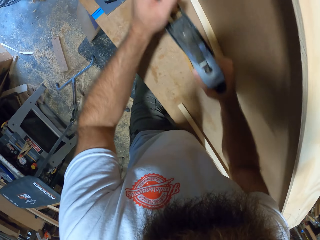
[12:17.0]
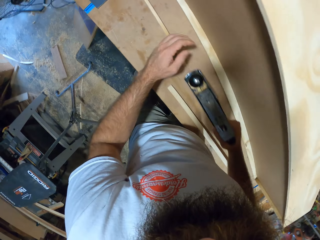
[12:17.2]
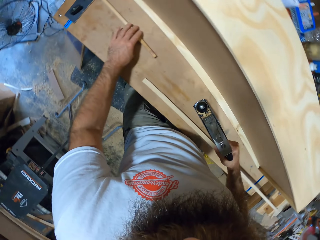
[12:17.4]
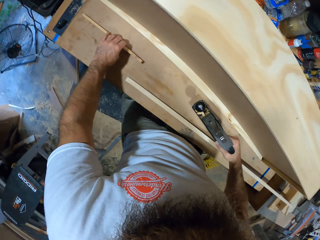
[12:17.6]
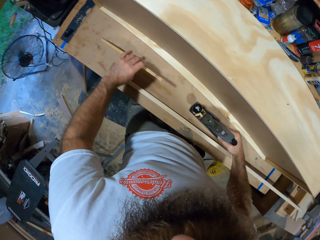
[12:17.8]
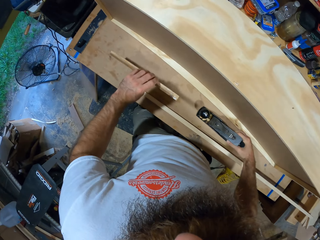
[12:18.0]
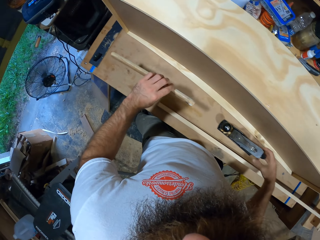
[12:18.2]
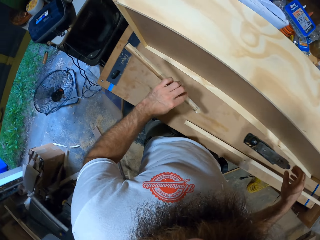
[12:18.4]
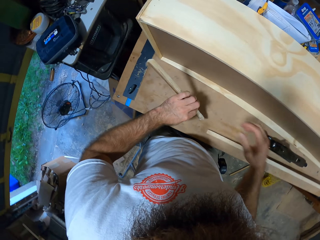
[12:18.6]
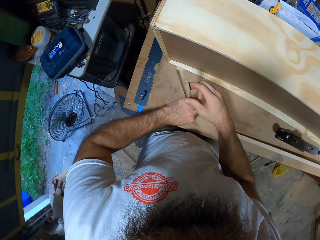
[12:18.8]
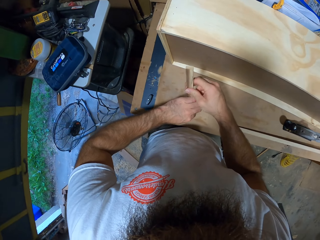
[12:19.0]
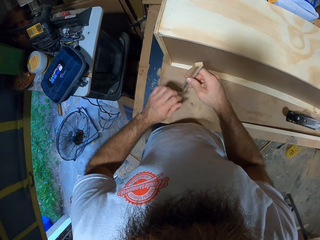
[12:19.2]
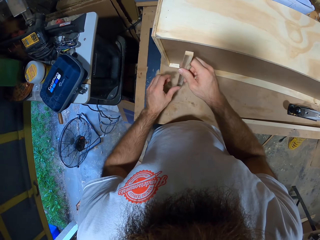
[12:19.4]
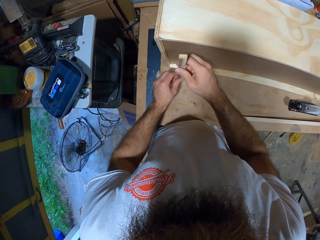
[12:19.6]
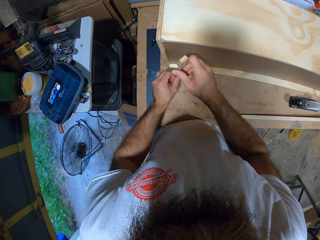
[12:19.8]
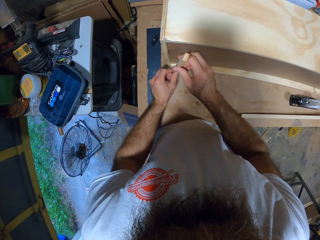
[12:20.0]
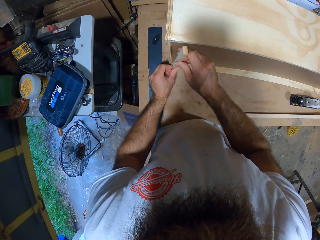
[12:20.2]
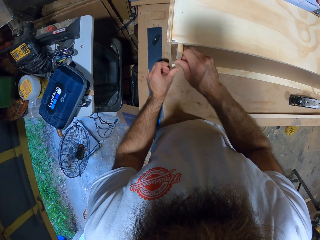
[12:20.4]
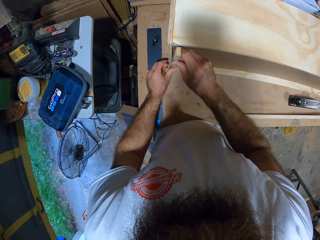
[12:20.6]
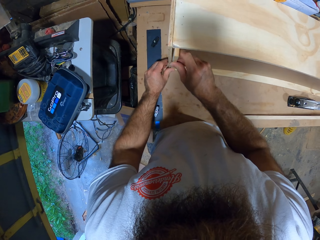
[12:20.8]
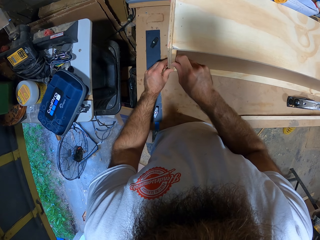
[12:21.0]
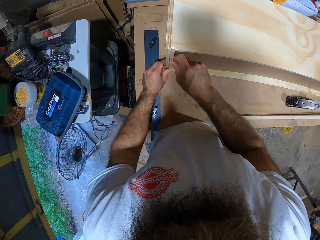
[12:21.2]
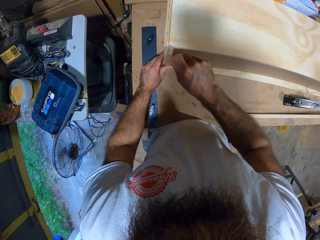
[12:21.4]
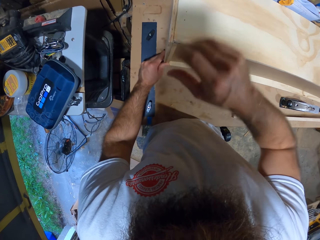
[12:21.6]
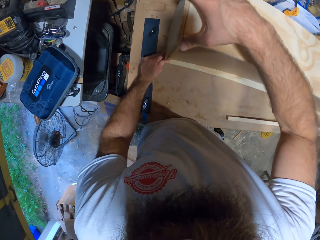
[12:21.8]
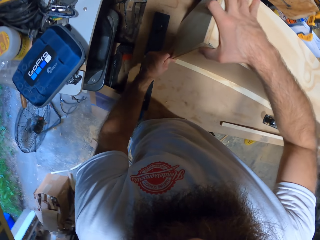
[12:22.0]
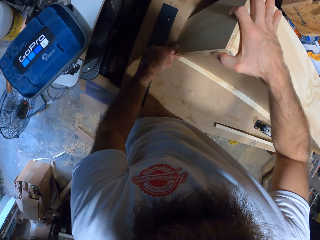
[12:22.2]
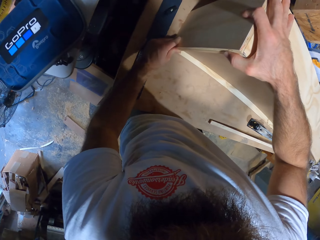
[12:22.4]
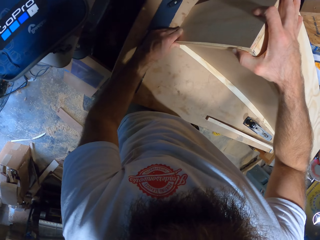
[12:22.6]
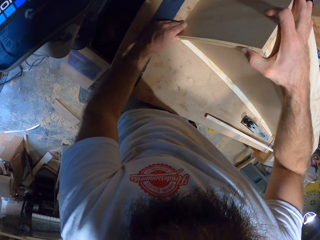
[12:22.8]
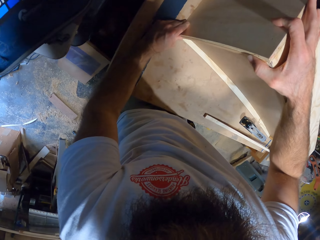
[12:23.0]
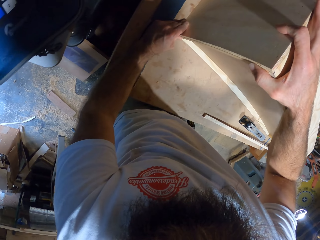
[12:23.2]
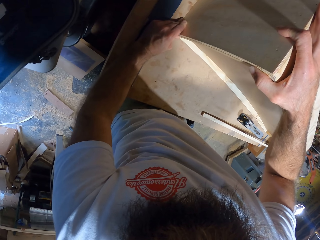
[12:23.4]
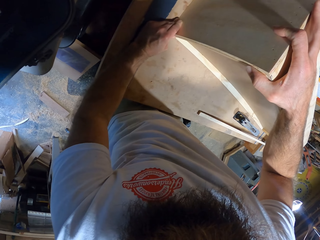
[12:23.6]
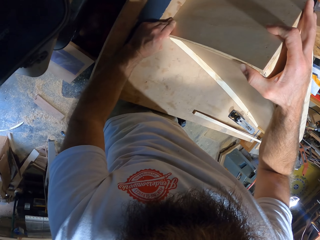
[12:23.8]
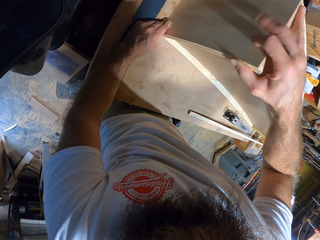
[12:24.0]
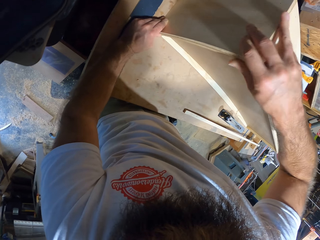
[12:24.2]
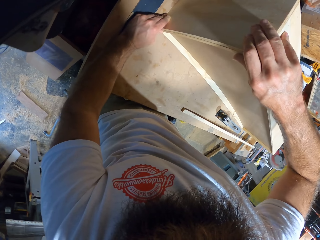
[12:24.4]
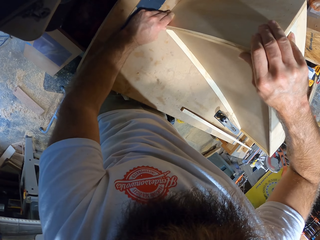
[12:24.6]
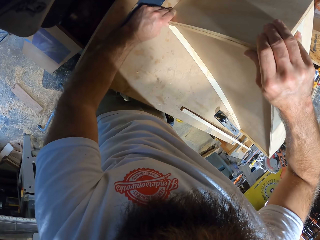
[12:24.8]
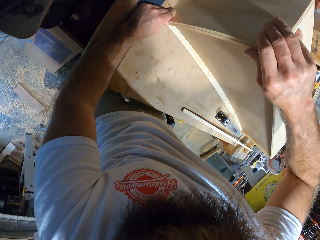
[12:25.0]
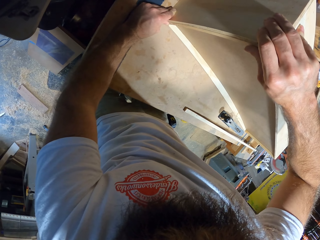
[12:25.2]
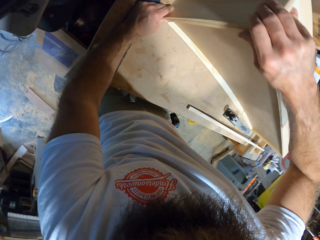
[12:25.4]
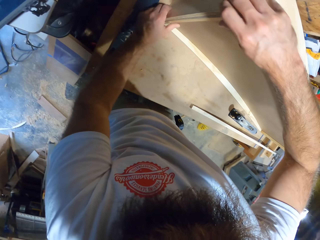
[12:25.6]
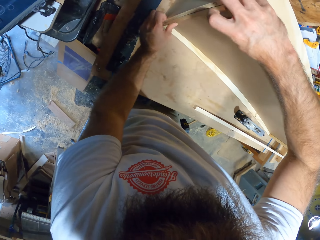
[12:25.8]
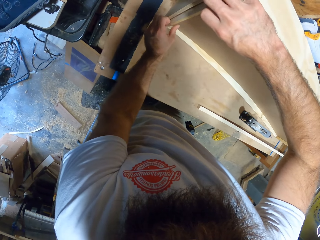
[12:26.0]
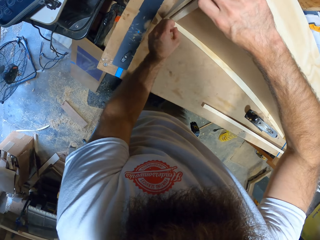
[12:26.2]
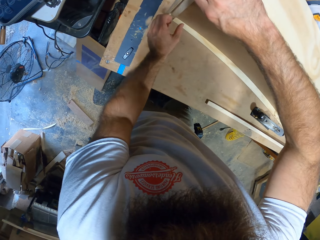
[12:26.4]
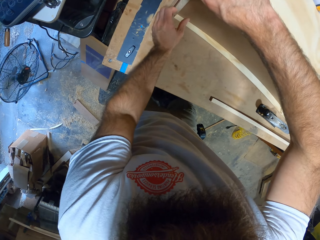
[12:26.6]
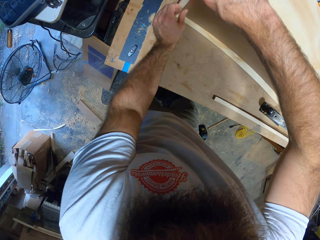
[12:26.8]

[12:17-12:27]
The camera wearer picks up the piece of wood from the table with his left hand. He drops the planer on the table with his right hand. He places the piece of wood on the edge of the box with both hands.

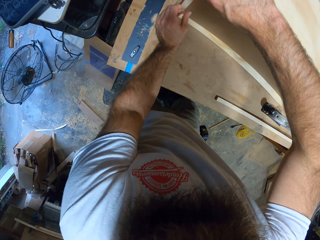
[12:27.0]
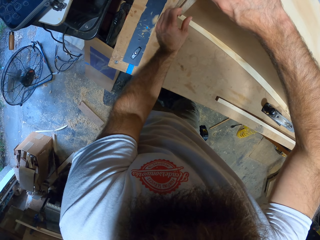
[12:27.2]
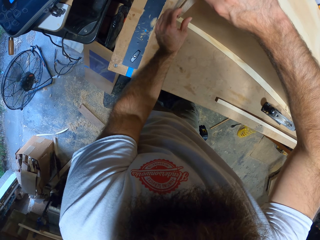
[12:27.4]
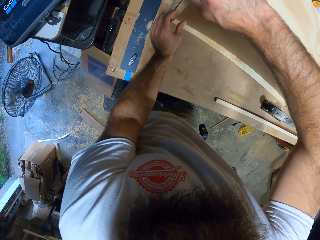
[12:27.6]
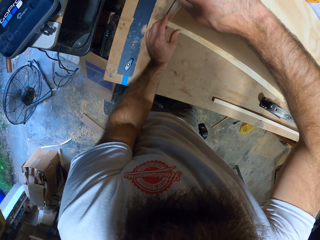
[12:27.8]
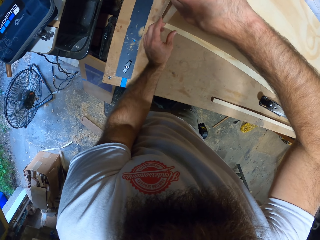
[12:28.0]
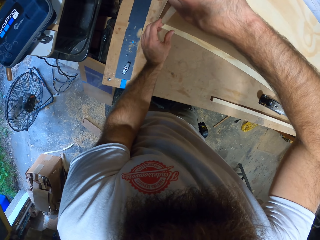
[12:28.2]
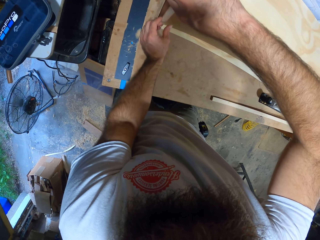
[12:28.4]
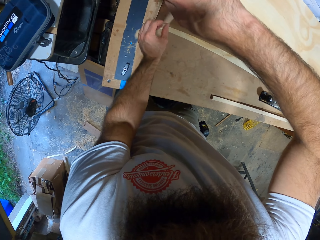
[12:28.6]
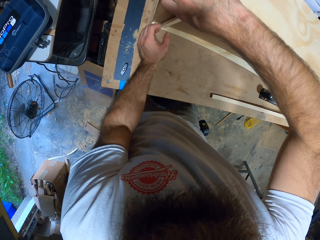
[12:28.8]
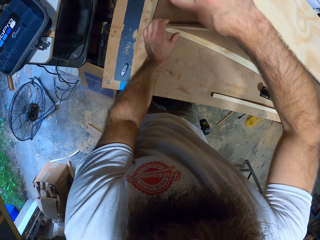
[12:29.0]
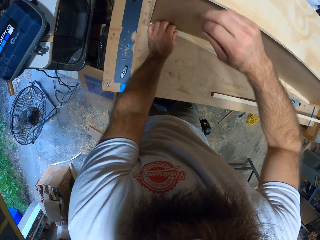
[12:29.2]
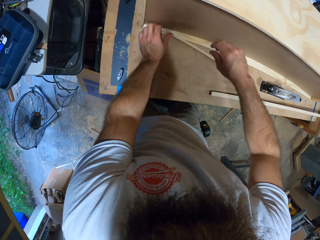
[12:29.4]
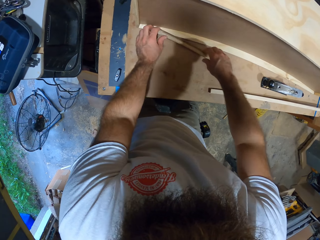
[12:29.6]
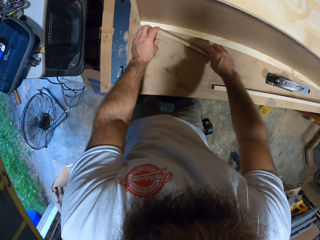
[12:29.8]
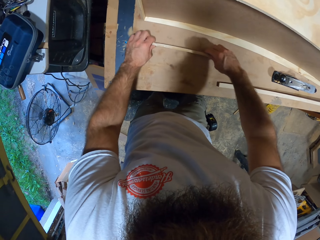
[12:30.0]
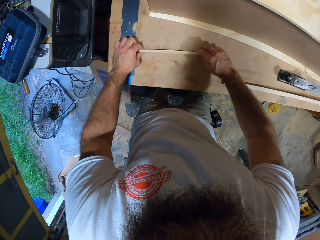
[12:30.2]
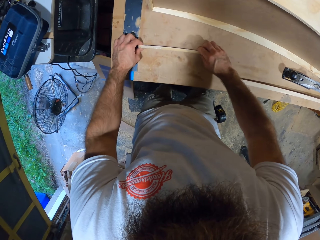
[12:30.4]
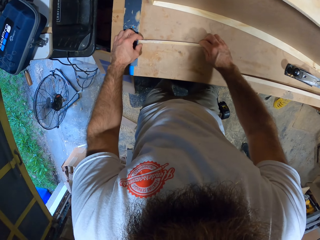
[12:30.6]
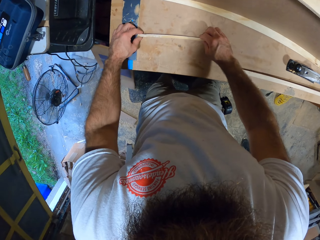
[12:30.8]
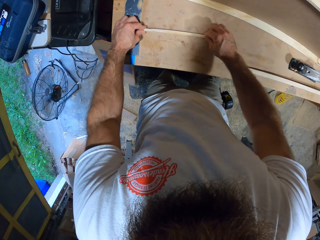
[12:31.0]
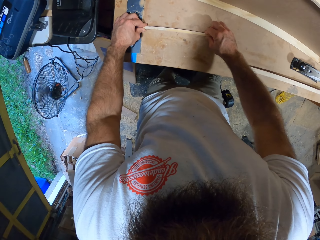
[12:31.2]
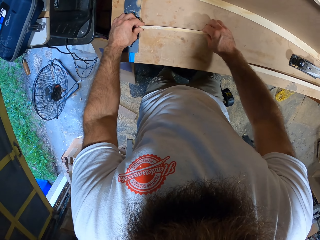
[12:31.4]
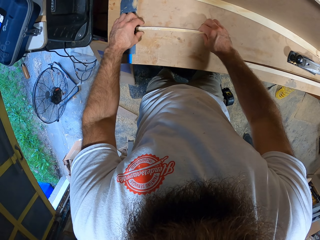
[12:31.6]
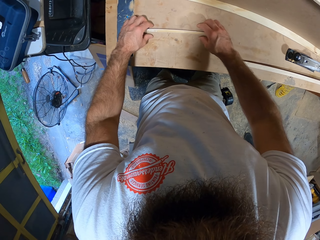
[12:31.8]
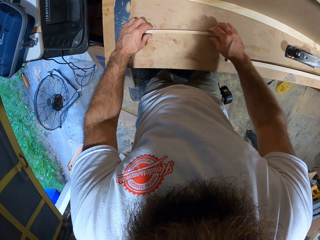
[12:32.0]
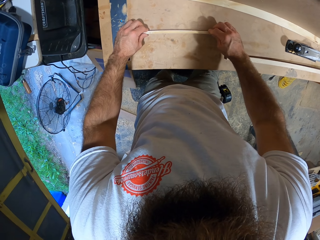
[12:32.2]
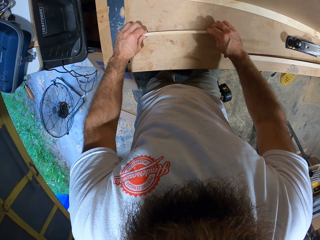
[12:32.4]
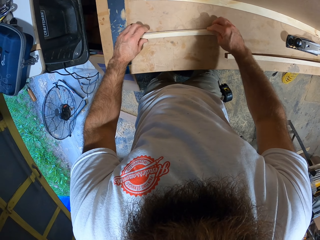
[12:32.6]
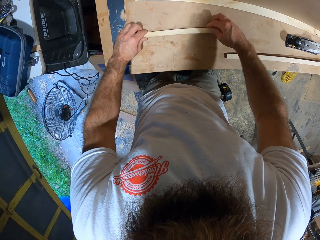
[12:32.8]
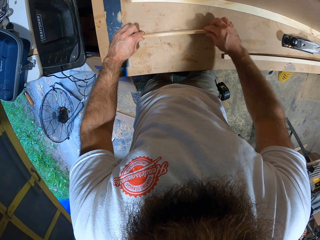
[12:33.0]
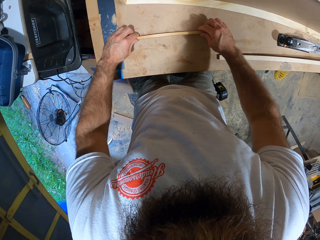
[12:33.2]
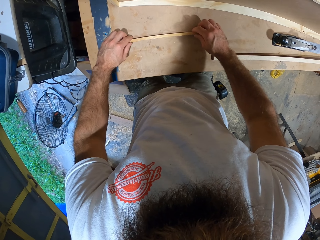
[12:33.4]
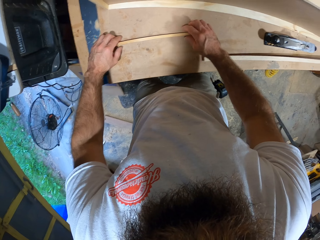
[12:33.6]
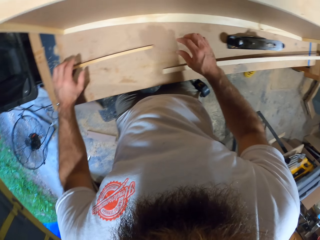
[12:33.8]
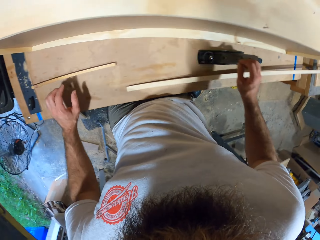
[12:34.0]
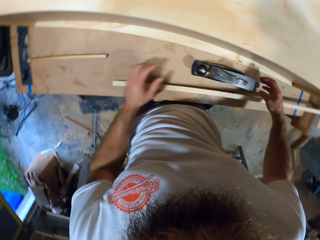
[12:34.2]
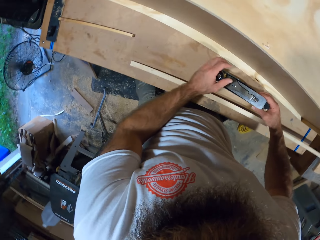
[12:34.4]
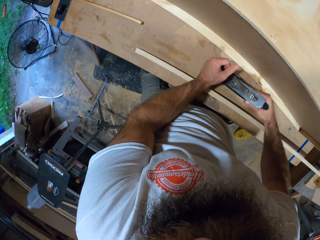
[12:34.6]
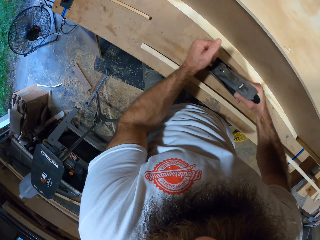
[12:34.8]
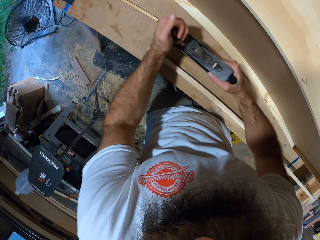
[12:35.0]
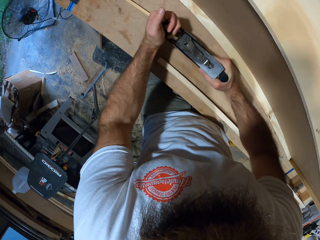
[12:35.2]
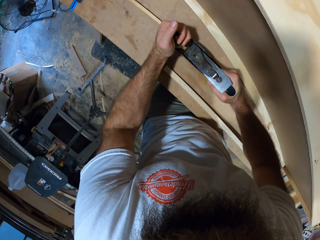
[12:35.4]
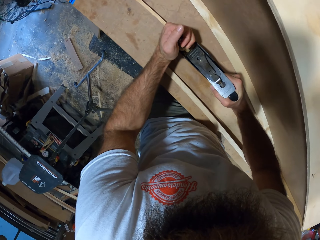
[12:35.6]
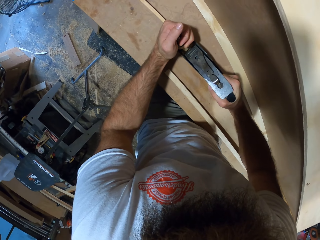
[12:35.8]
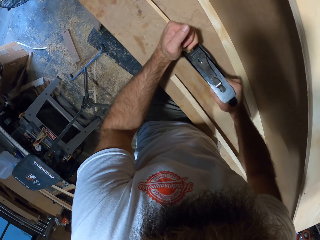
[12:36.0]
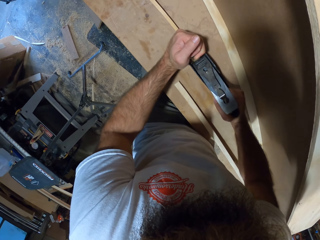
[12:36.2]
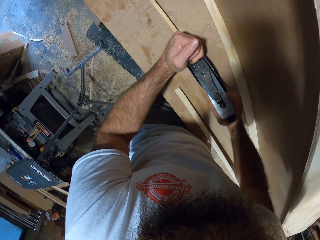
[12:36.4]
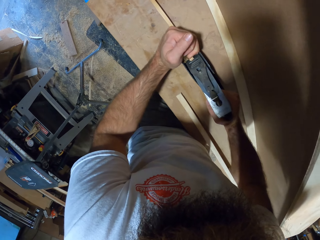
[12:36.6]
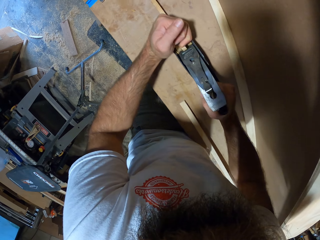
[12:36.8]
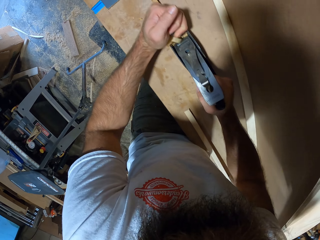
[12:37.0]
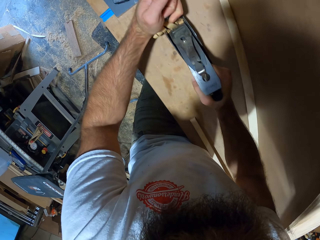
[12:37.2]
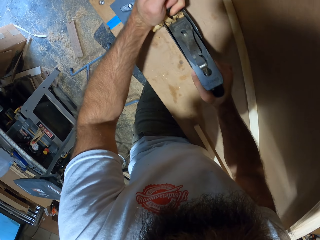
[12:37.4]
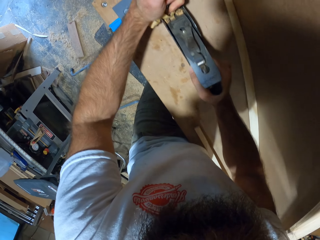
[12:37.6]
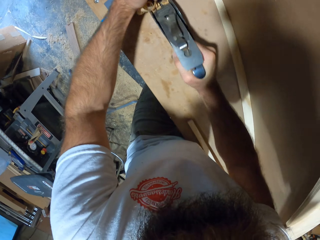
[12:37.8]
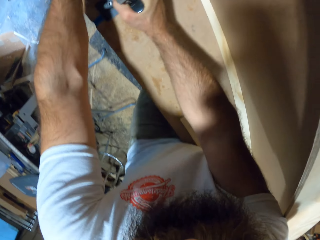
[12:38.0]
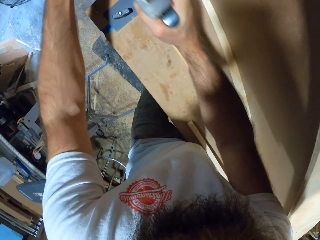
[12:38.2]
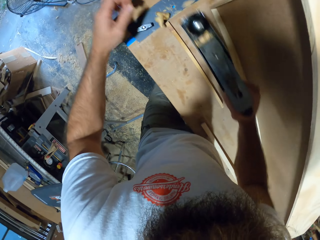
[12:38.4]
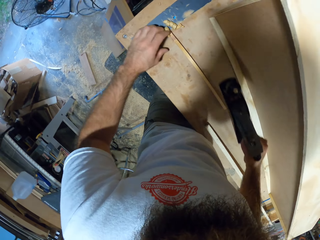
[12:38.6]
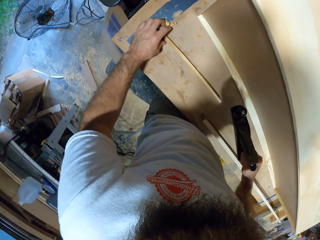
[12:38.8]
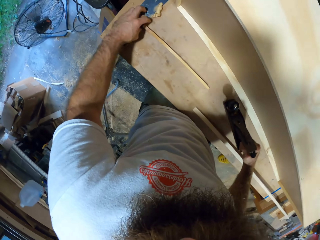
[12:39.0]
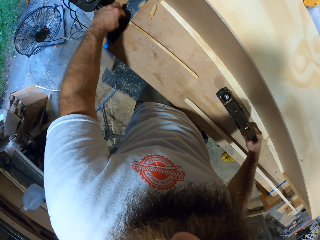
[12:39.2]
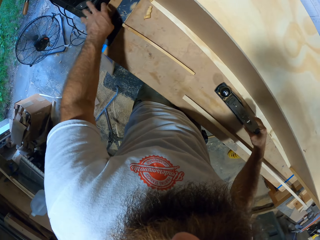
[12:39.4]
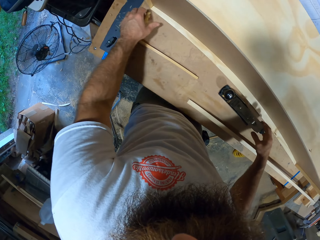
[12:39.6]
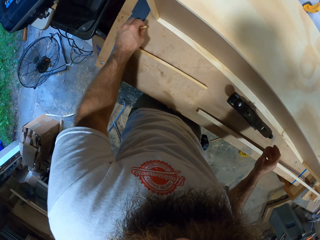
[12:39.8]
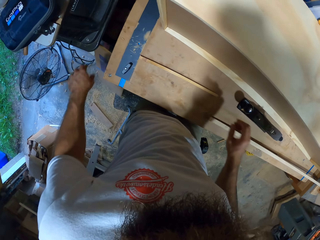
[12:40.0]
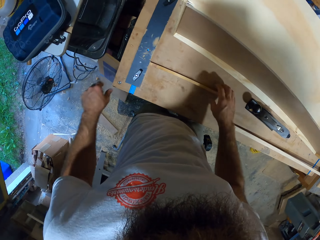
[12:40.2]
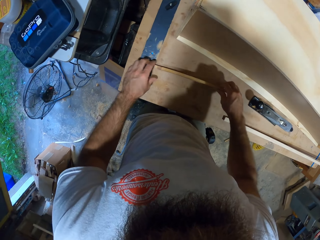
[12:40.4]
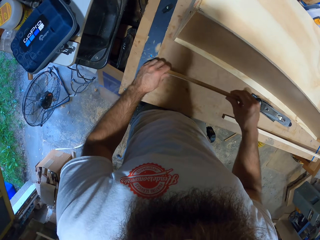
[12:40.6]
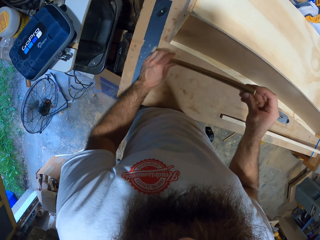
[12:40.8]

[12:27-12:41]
The camera wearer drops the piece of wood on the table with both hands. He positions the piece of wood on the table with both hands. He picks up the planer from the table with his right hand. He planes the piece of wood on the table with the planer in both hands. He dusts the wood scrapings off the table with his left hand. He drops the planer on the table with his right hand. He picks up the piece of wood from the table with both hands.
